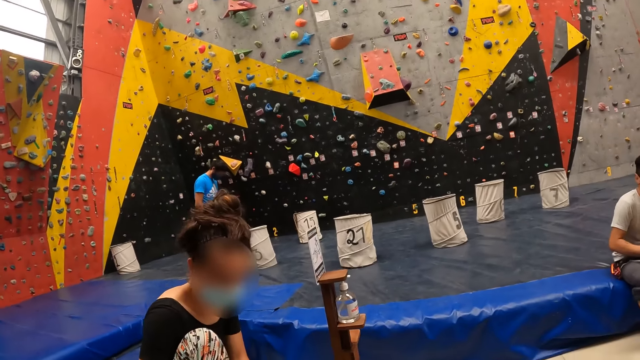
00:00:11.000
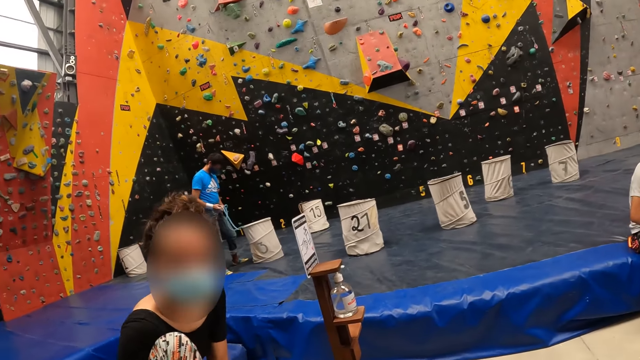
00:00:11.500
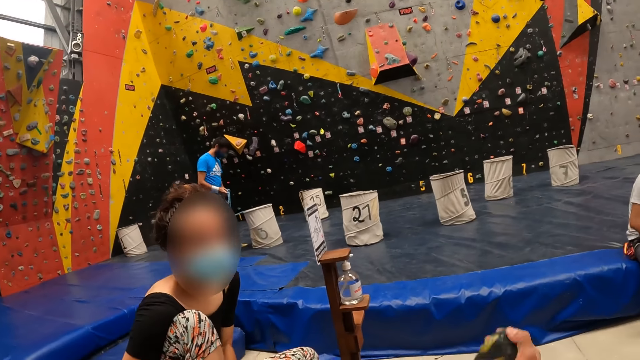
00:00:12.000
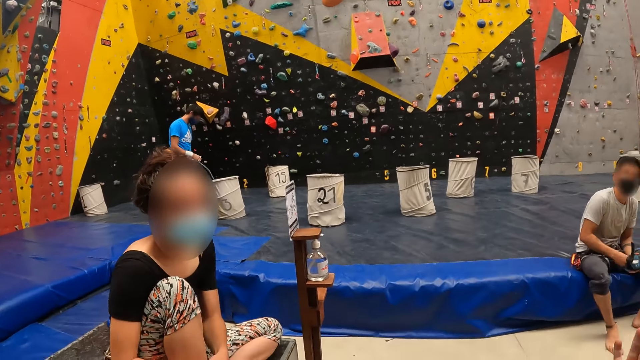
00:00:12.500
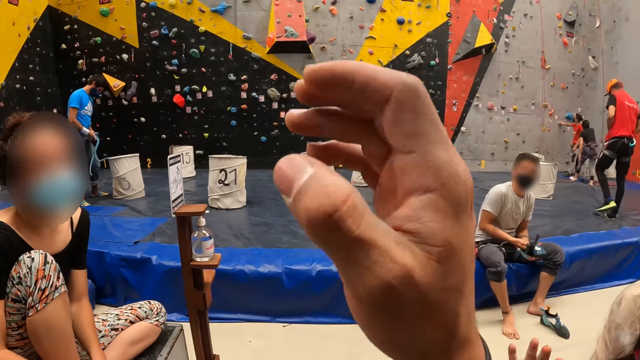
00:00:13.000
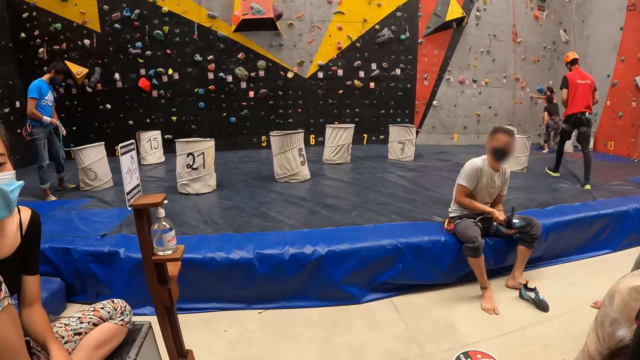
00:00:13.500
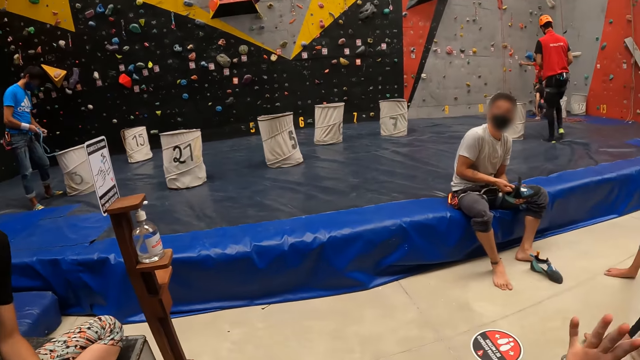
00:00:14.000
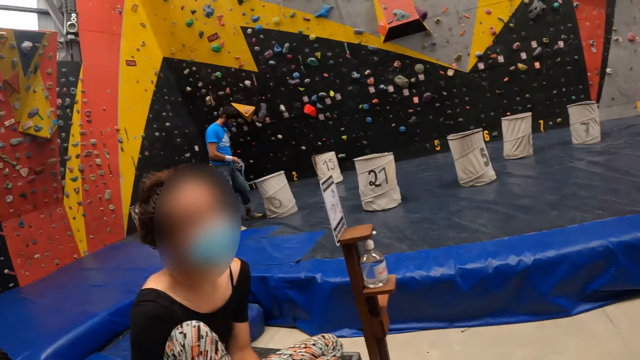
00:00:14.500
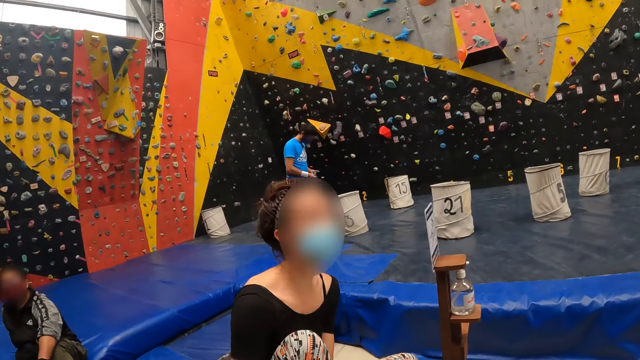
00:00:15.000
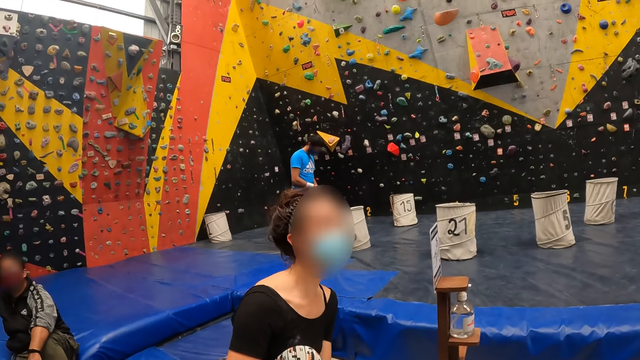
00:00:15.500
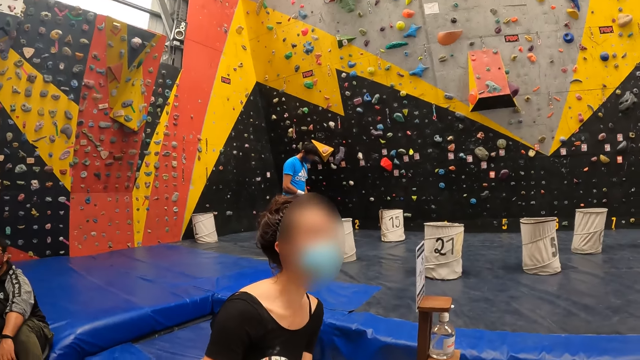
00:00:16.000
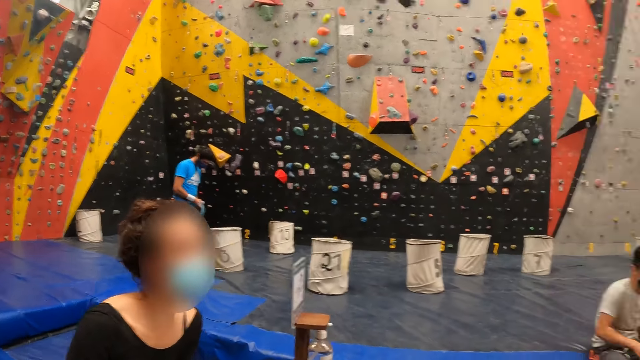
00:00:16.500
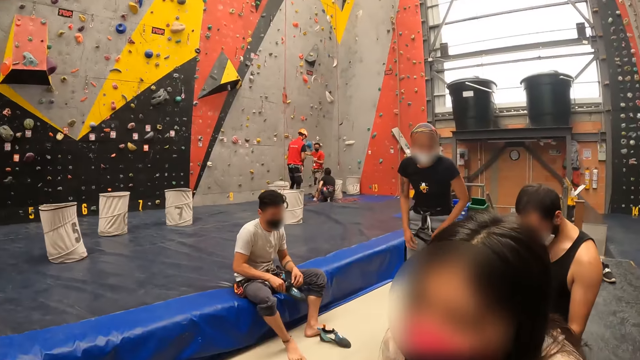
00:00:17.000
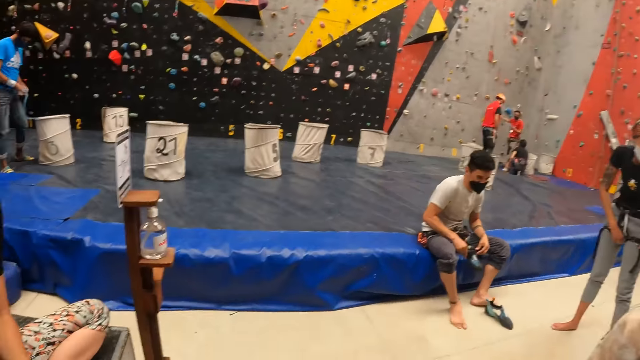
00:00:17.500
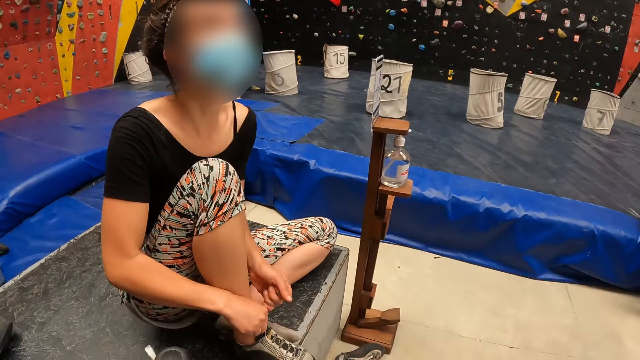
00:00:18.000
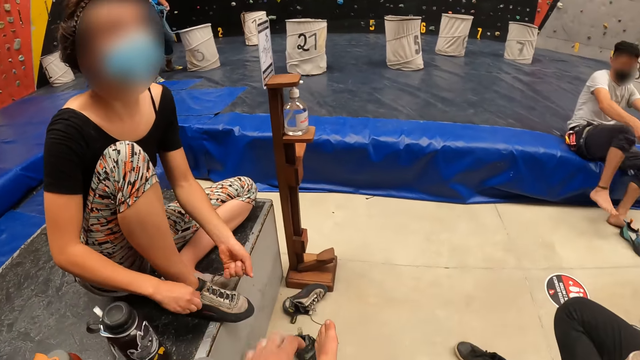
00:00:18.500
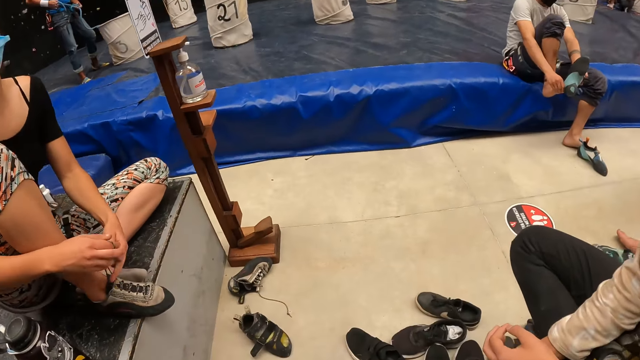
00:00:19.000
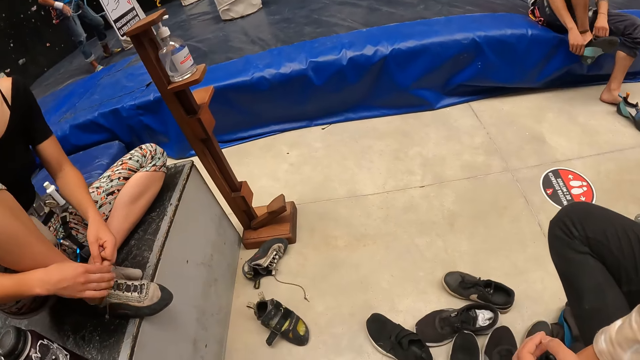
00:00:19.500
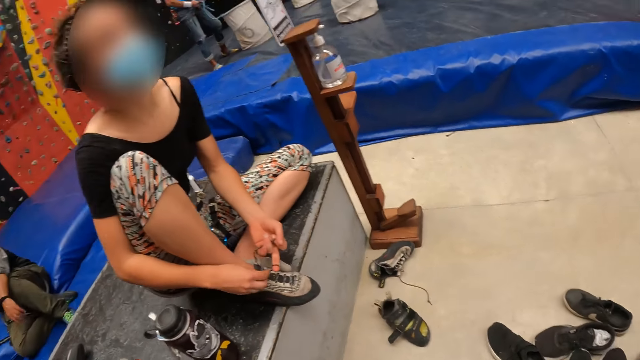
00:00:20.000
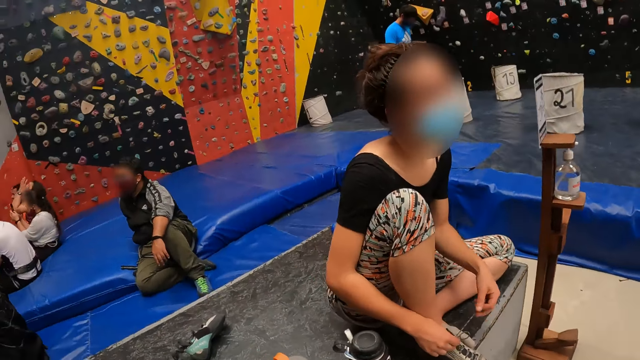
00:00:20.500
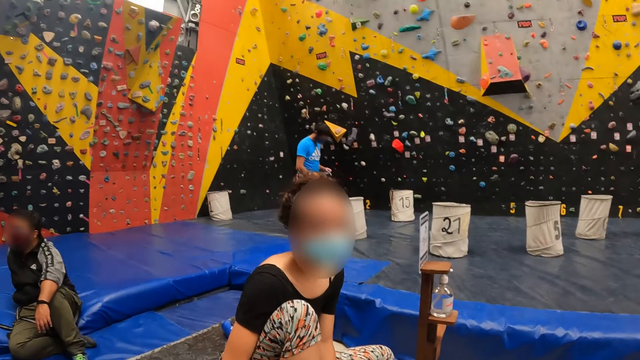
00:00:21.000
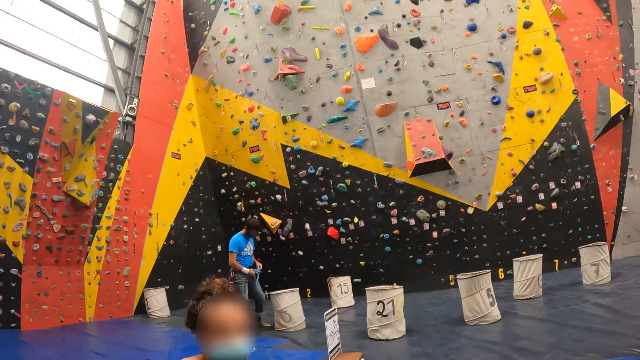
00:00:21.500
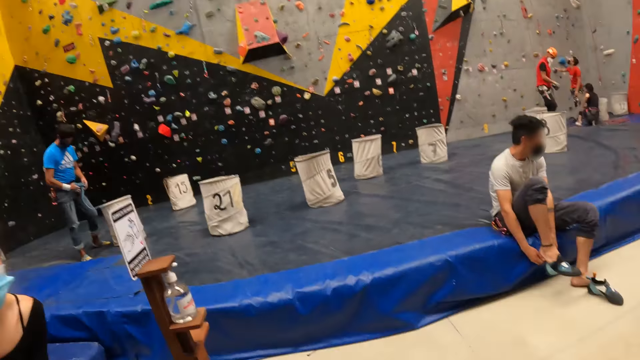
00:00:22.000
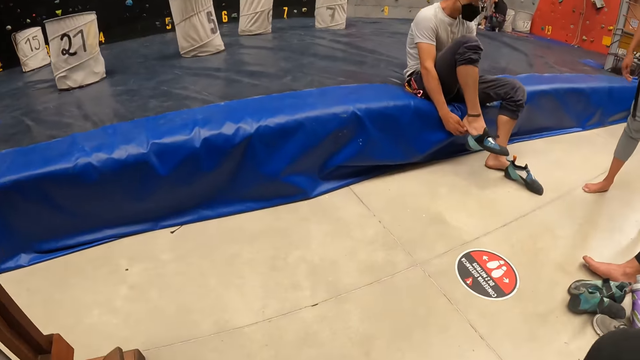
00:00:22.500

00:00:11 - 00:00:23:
The camera wearer moves the hand. A man walks around. A woman ties the shoe laces. Another man puts on the shoes.

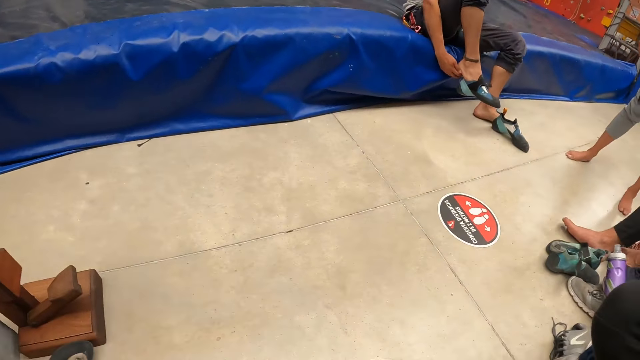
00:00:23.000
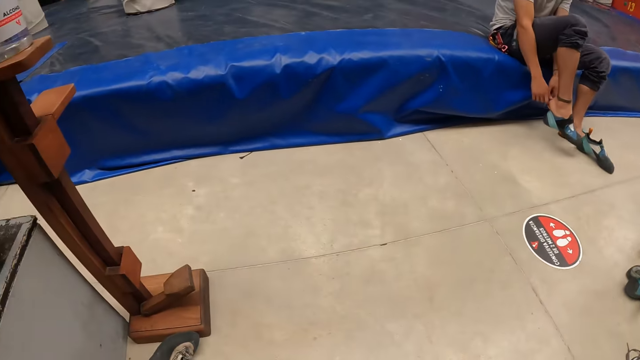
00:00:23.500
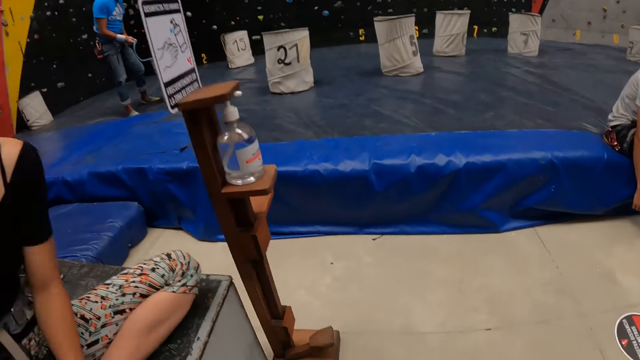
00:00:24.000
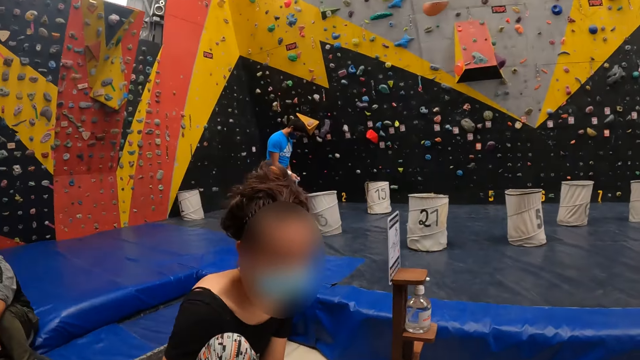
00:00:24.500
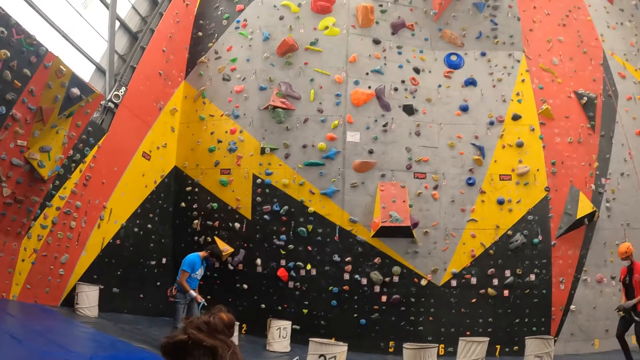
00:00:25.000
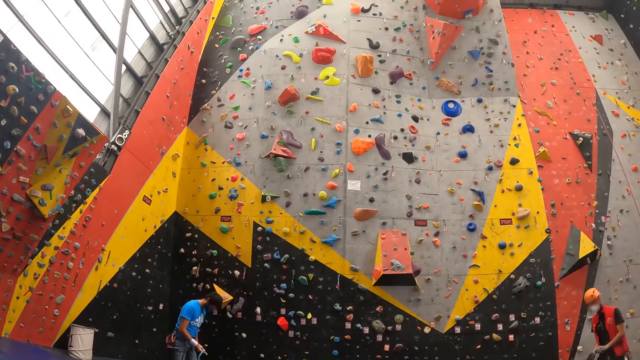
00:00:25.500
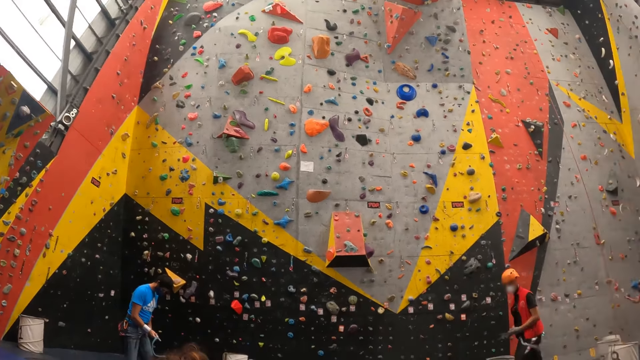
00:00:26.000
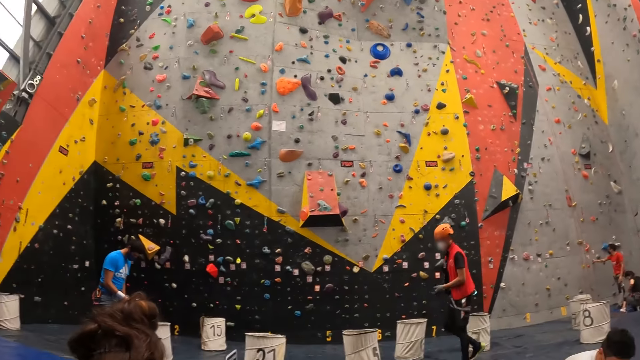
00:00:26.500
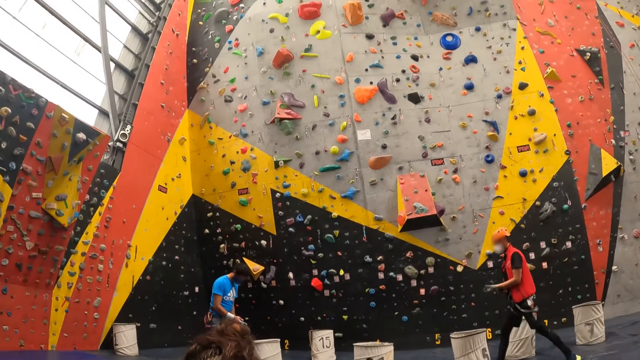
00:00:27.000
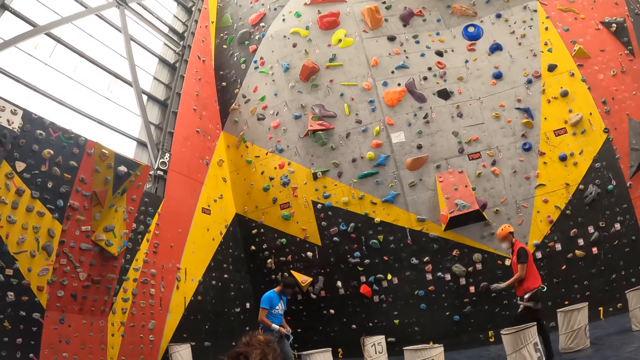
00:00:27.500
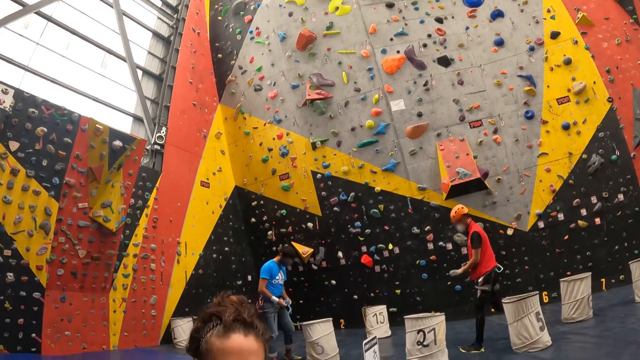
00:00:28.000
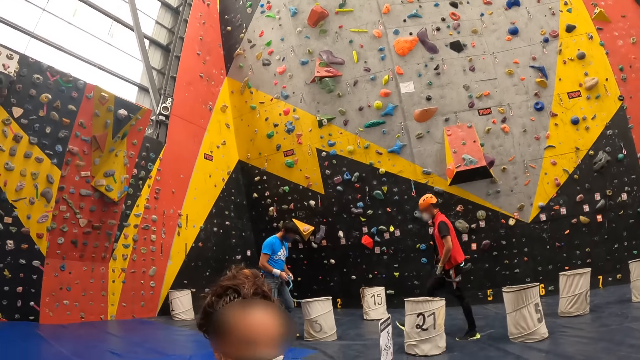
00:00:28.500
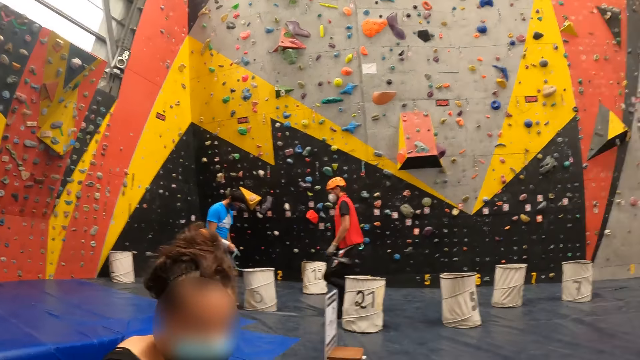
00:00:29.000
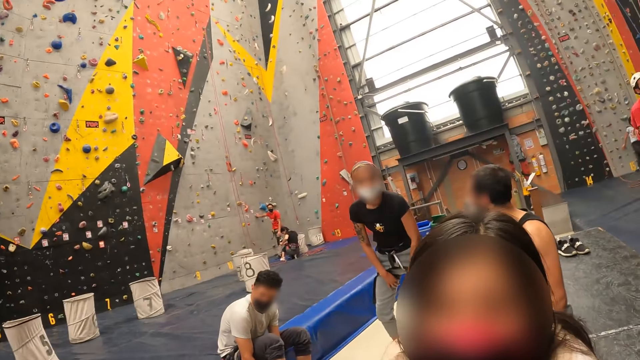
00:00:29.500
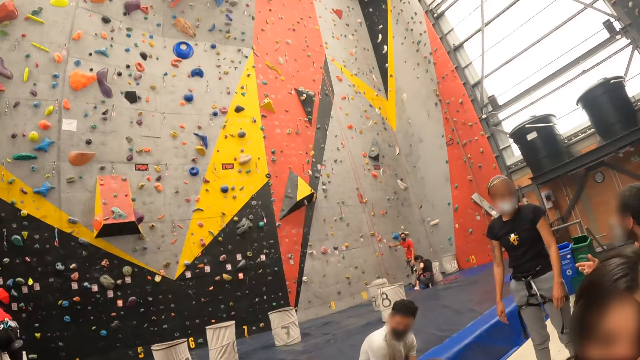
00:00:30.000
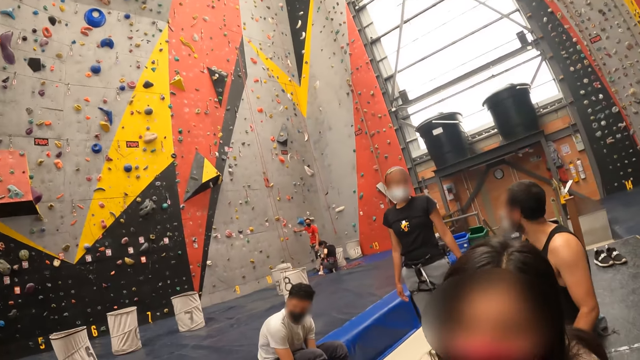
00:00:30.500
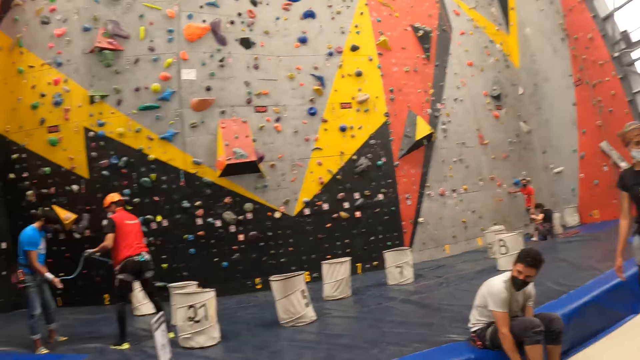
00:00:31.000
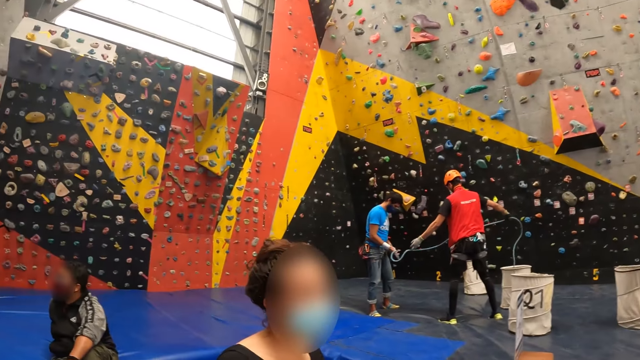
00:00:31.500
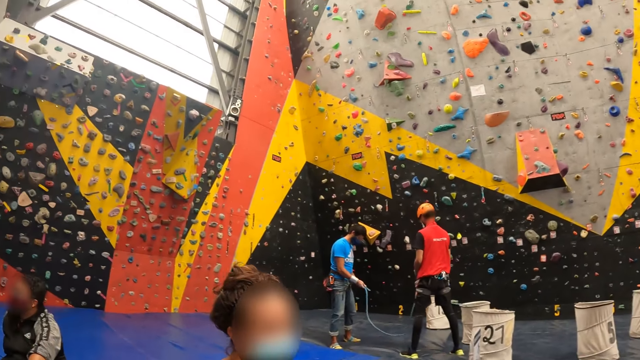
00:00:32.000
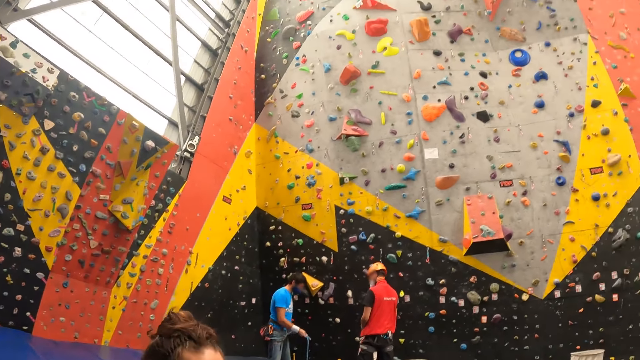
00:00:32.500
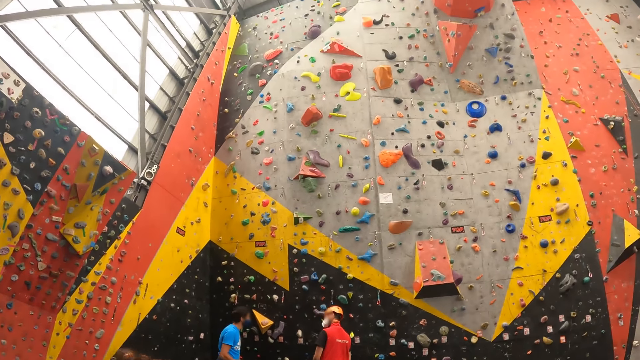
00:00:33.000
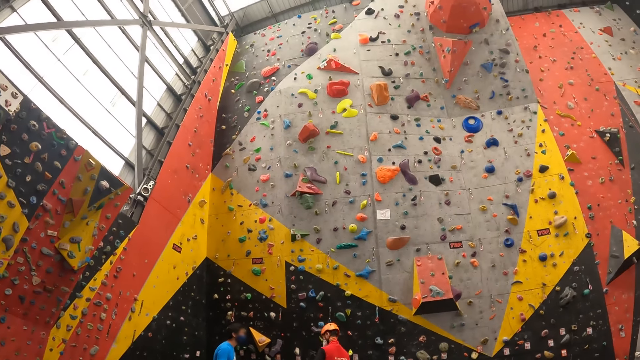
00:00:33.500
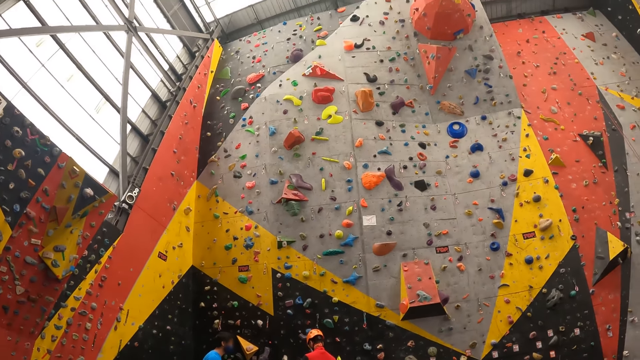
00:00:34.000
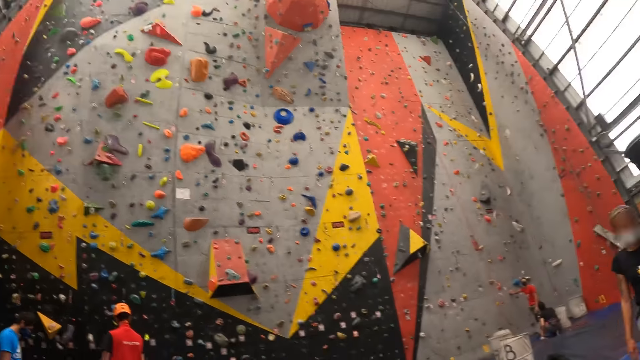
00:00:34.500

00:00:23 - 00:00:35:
A man walks around.
